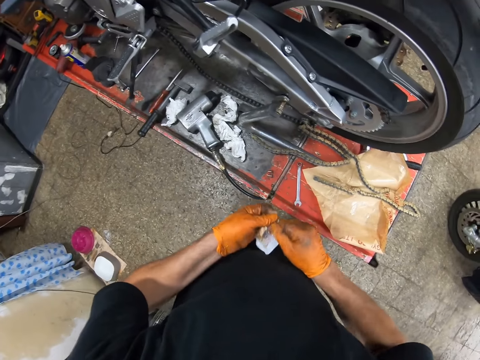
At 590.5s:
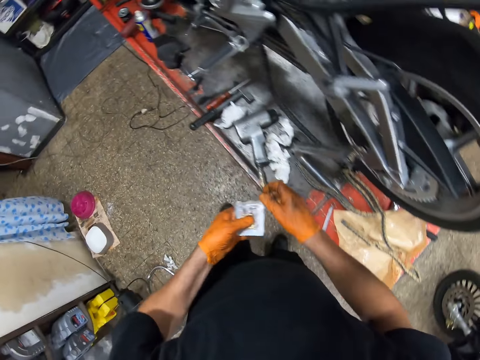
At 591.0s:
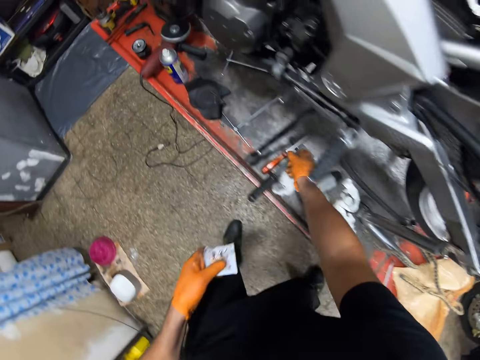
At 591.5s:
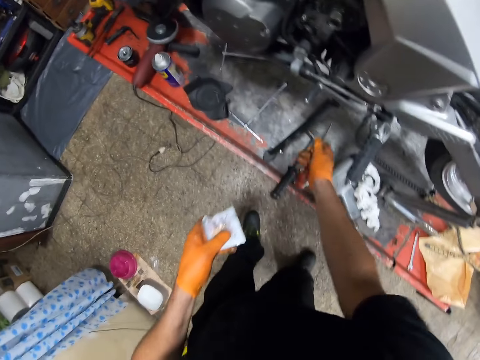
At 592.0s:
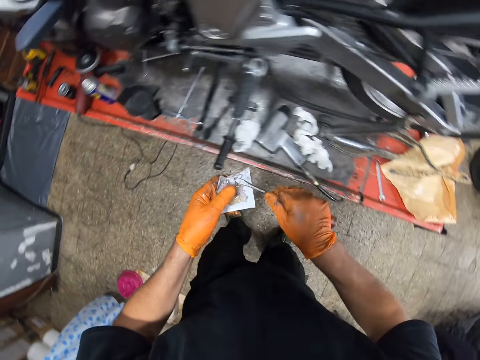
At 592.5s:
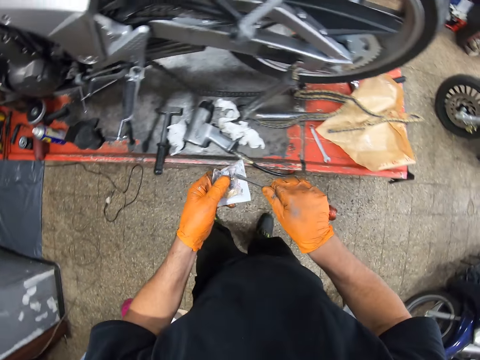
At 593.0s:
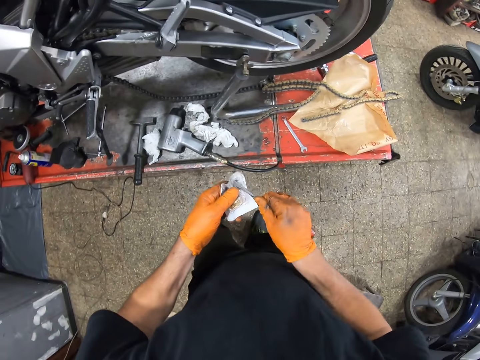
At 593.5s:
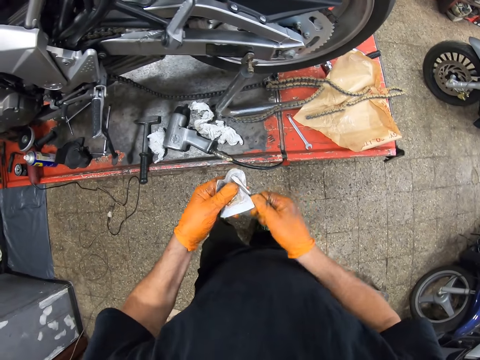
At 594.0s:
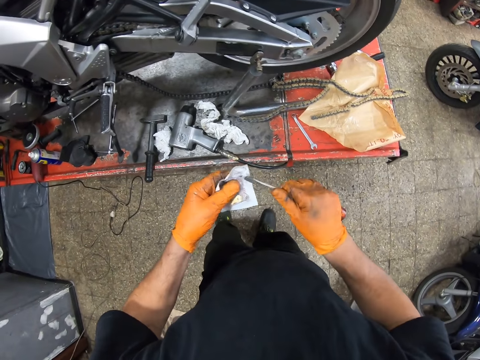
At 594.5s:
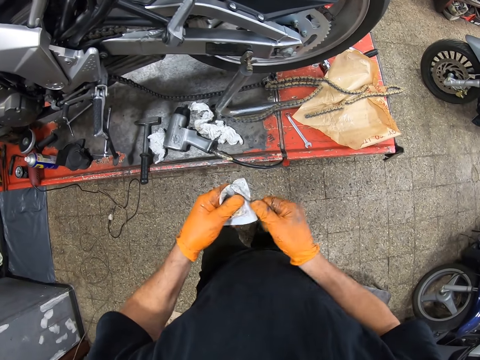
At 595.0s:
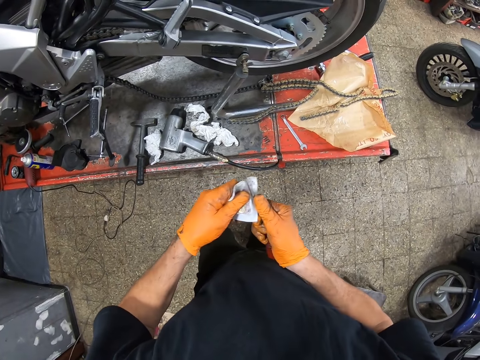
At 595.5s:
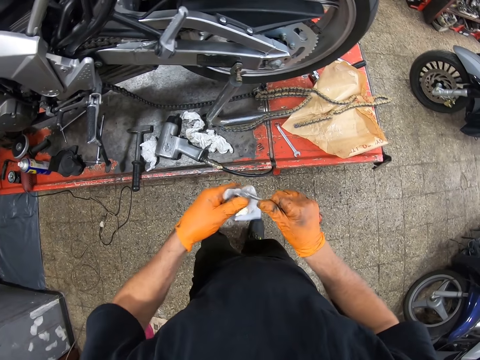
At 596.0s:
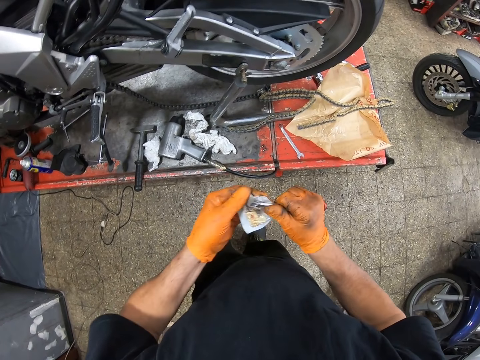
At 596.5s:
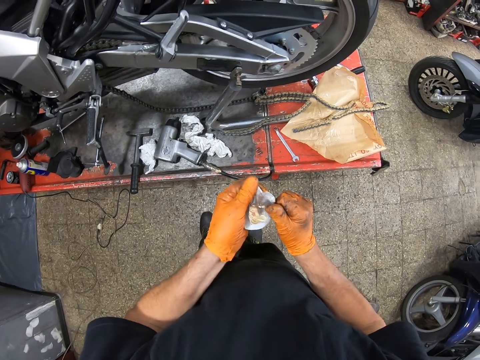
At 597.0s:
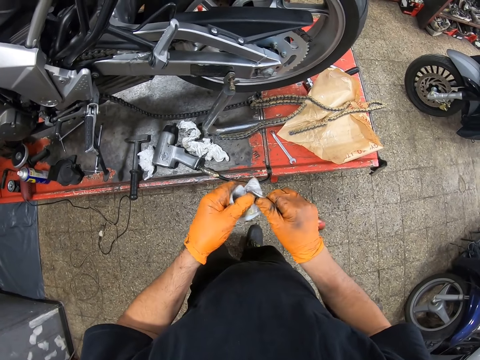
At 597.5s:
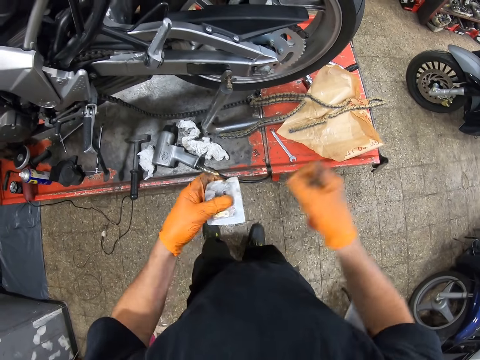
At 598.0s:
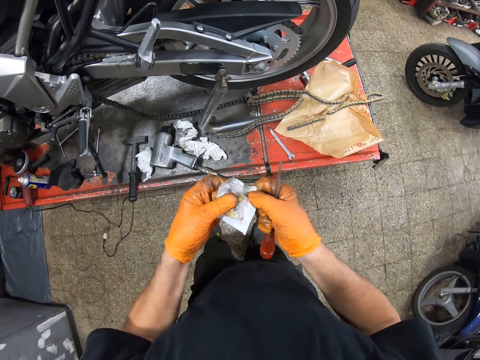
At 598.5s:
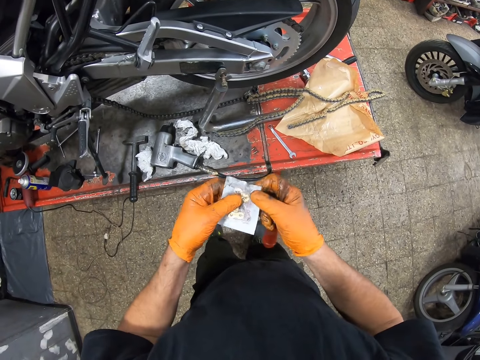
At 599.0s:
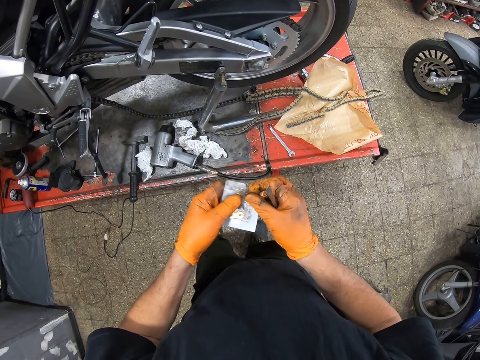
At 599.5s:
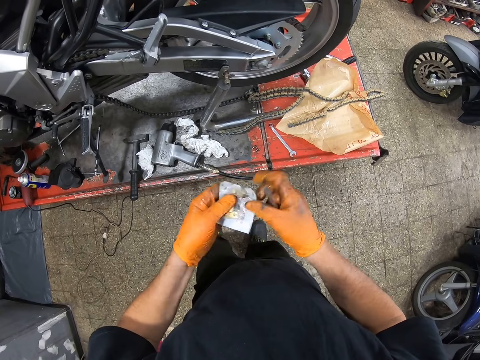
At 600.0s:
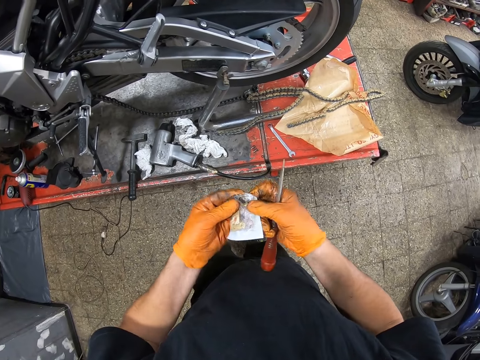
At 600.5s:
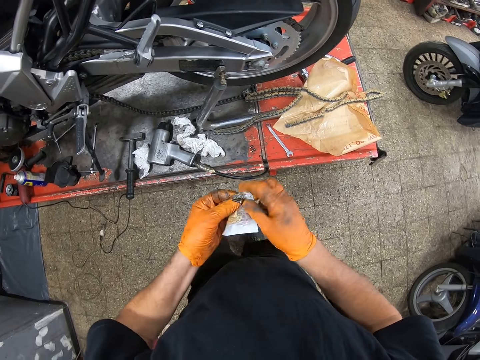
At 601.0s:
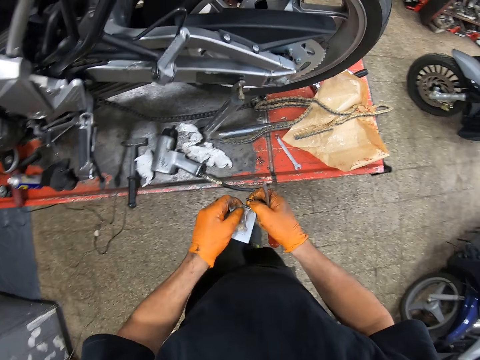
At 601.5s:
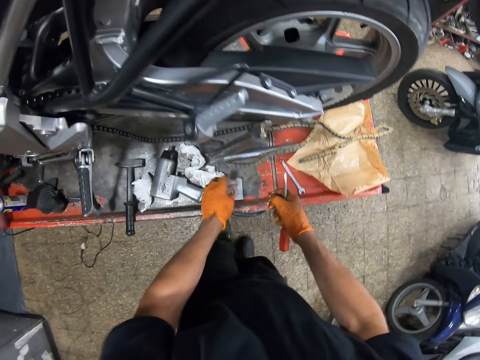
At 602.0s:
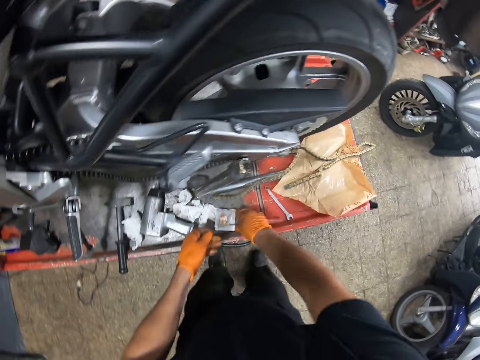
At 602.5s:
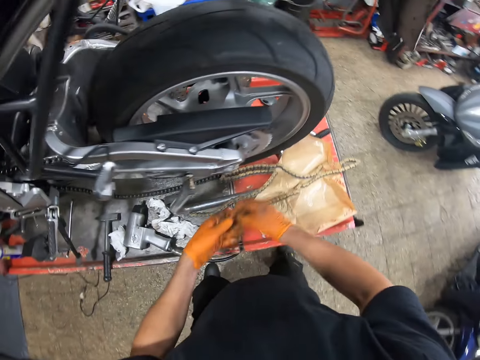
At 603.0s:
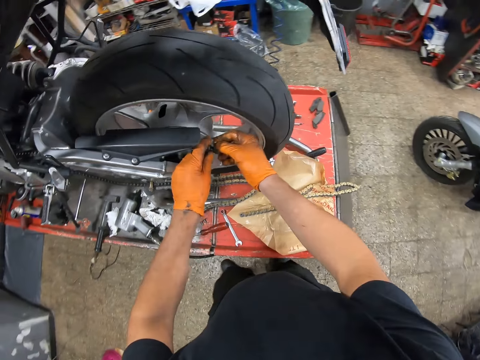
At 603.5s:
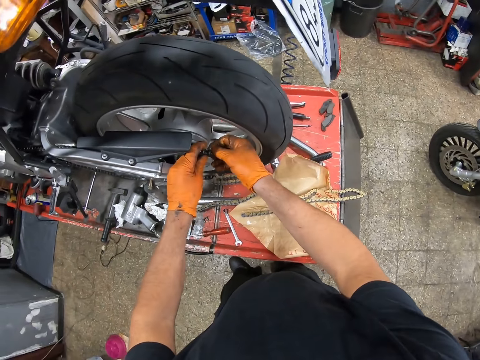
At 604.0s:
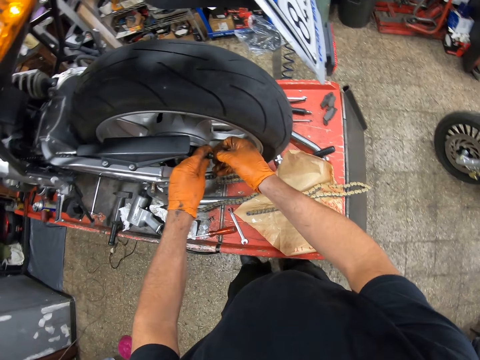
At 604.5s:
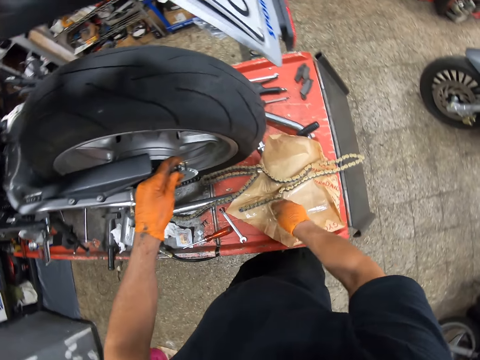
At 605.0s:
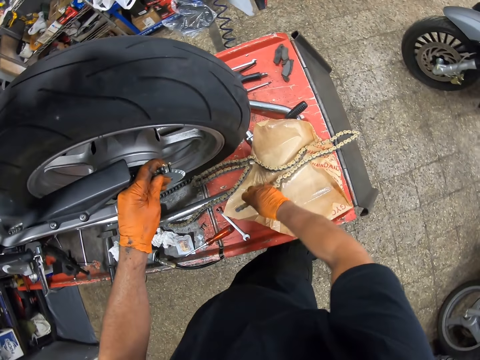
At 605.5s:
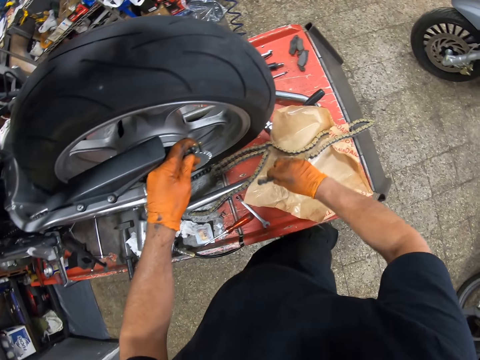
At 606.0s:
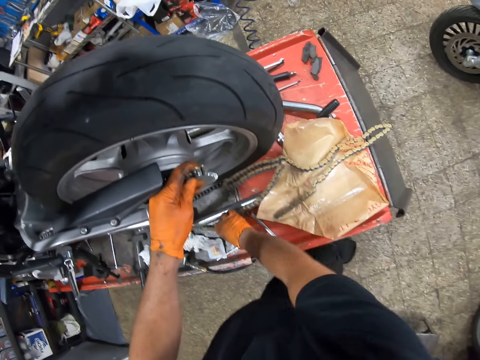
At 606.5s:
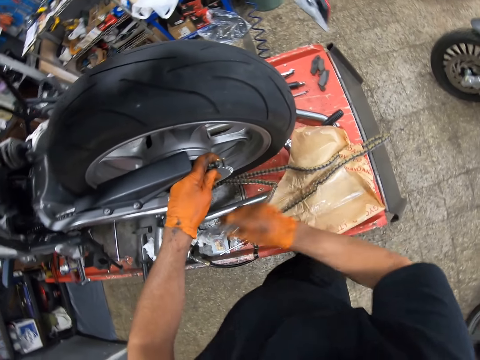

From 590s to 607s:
The camera wearer tears the polythene bag or package. He picks up a screwdriver from the metal with his right gloved hand. He opens the package with the screwdriver in his right gloved hand. He picks up a nut or bolt from the package with his right gloved hand. He drops the package on the metal with his left gloved hand. He passes the nut from his right gloved hand to his left gloved hand. He drops the screwdriver on the metal with his right gloved hand. He screws the motorcycle sprocket chain with the nut in both gloved hands. He puts the bolt in the motorcycle wheel. He picks up the sprocket chain from the metal with his right gloved hand.

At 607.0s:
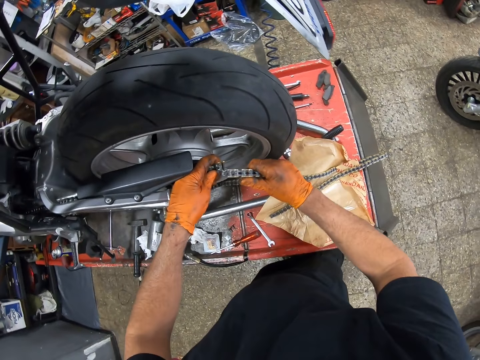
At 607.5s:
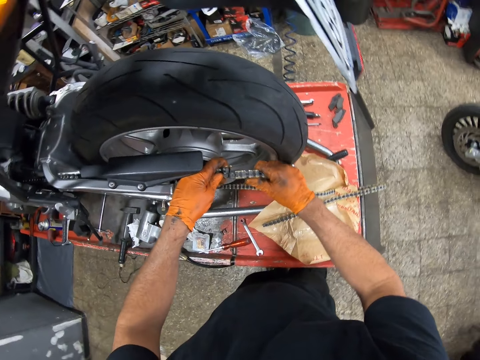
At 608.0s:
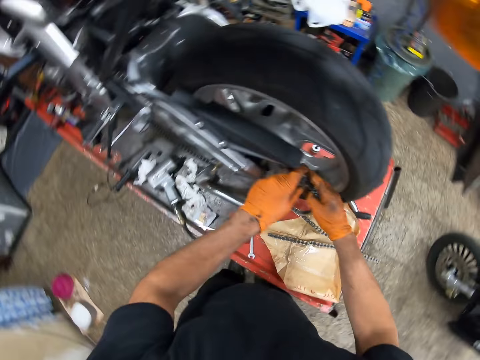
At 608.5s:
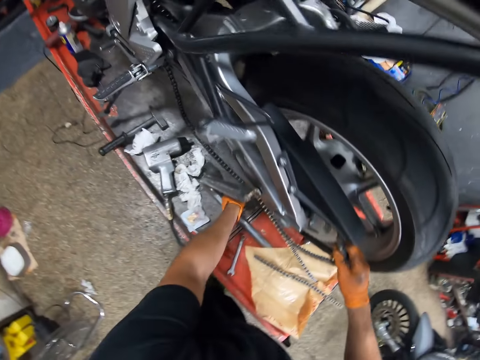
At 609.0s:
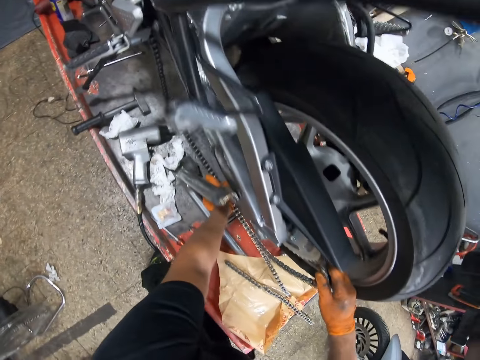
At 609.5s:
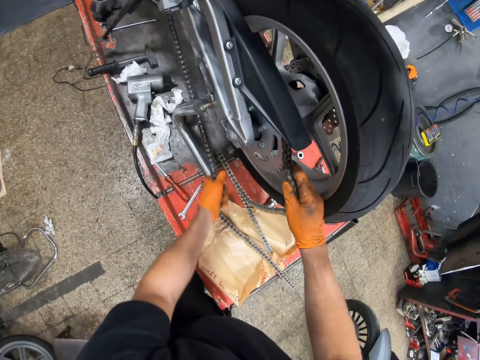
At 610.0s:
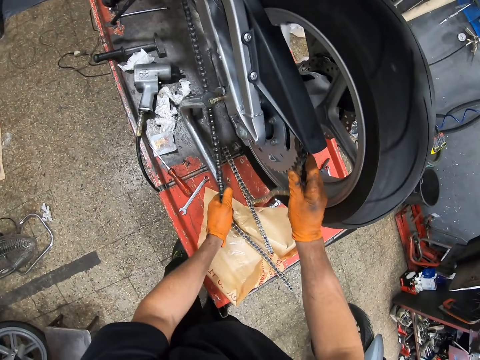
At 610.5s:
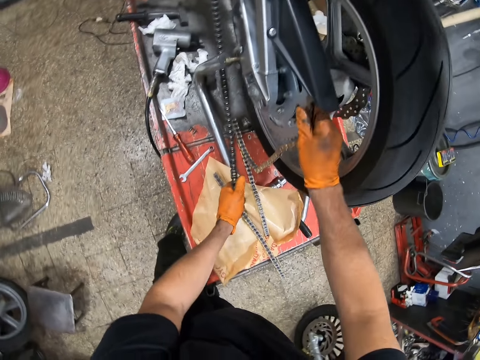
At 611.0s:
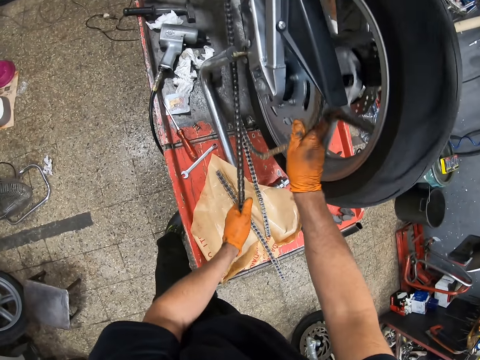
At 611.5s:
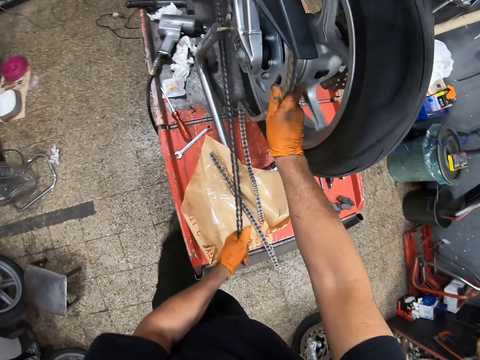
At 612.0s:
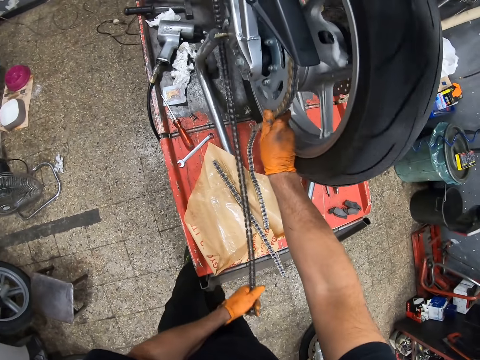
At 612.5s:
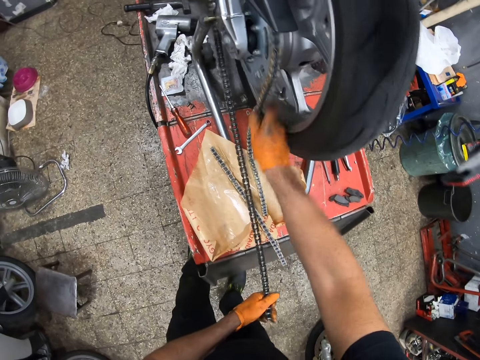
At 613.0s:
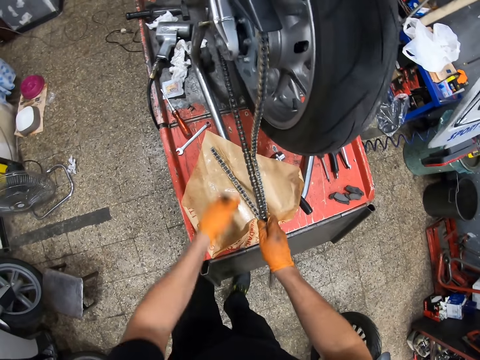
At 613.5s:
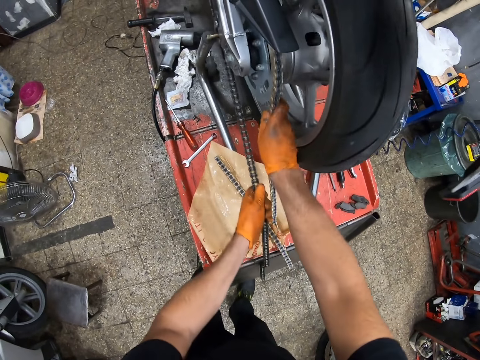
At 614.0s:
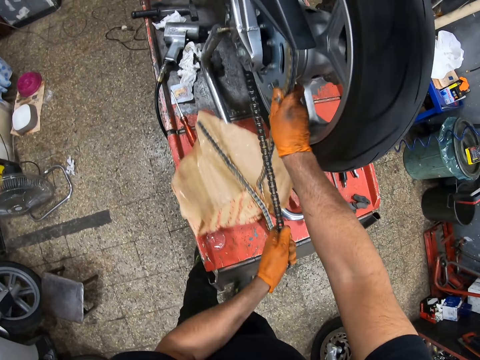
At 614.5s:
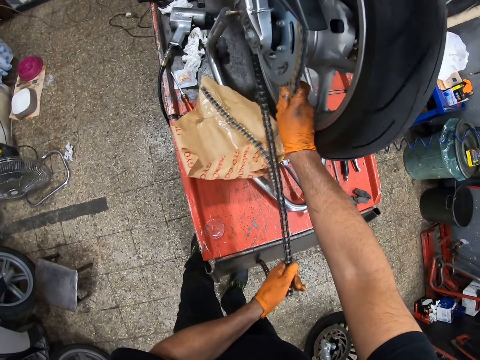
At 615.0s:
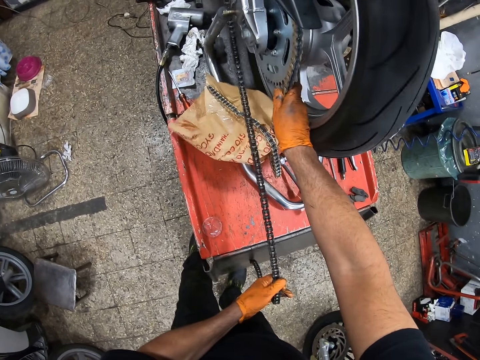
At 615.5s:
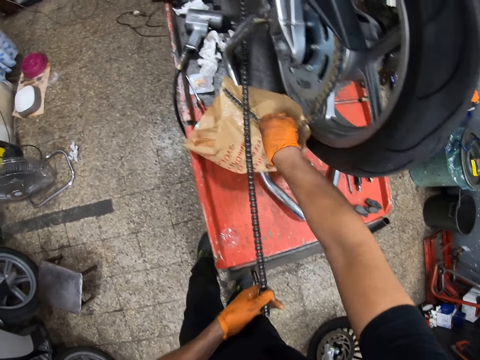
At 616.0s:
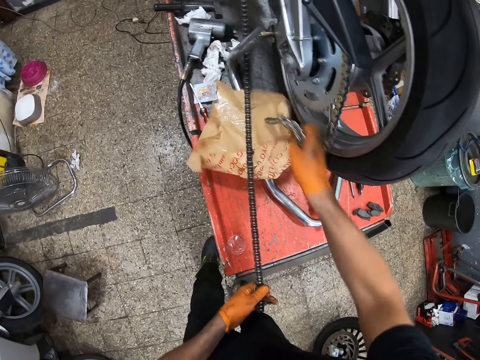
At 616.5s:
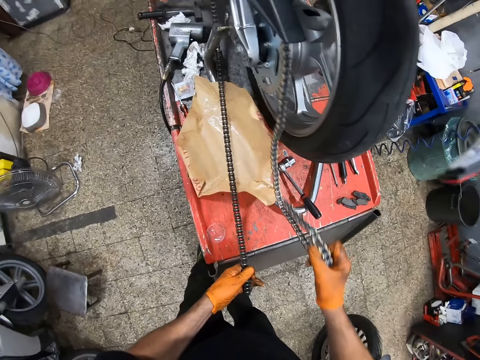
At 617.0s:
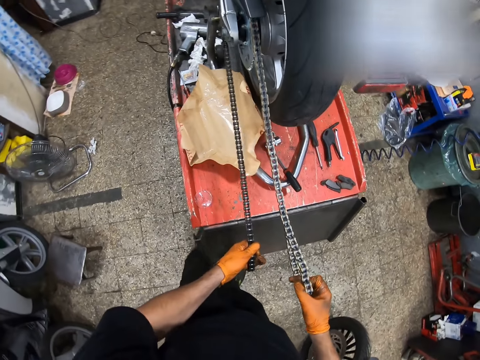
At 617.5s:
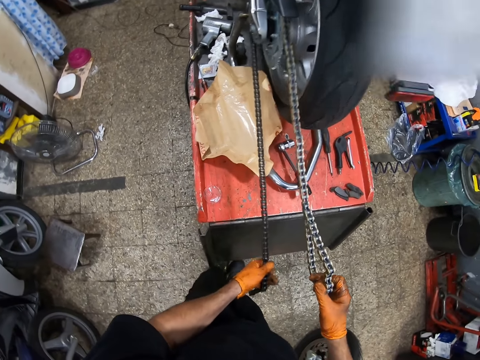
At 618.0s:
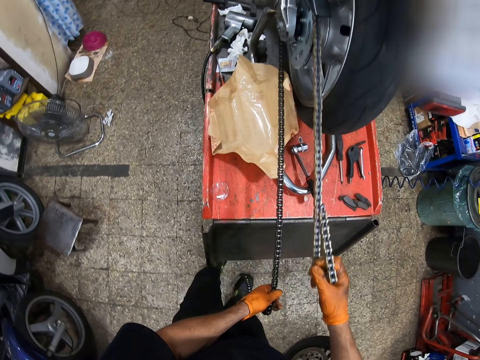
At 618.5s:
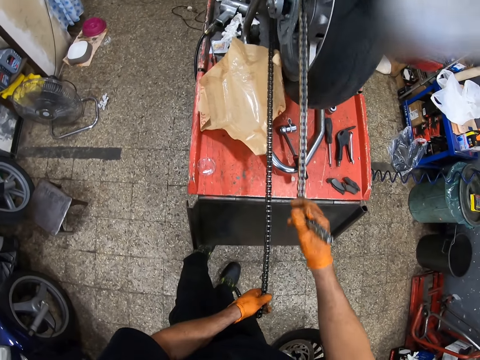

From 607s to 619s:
The camera wearer attaches the sprocket chain or motorcycle chain to the motorcycle sprocket with both gloved hands. He picks up the sprocket chain from the metal with his left gloved hand. He pulls the motorcycle chain. He rotates the wheel. He drags the motorcycle sprocket chain with both gloved hands. He picks up the other motorcycle chain.
